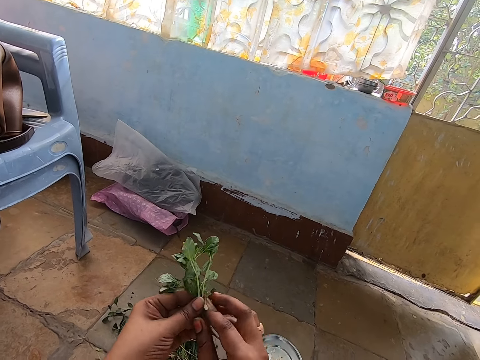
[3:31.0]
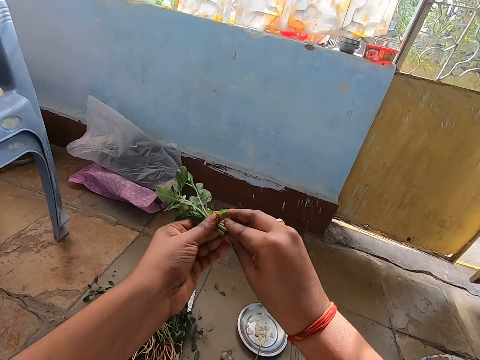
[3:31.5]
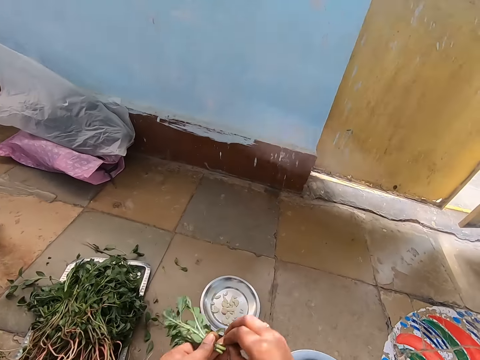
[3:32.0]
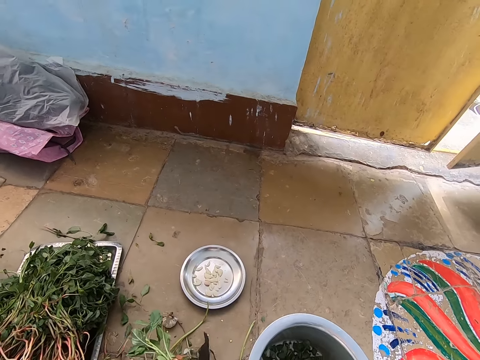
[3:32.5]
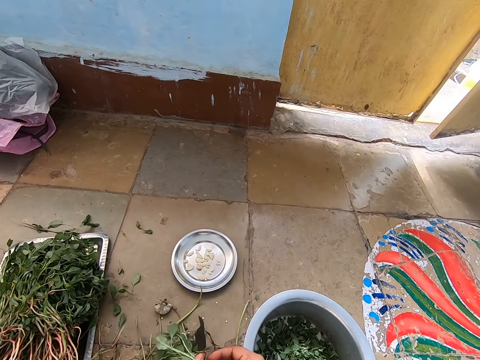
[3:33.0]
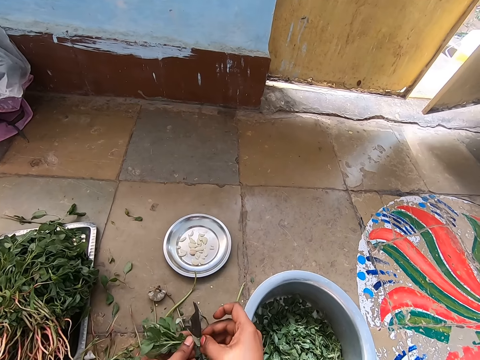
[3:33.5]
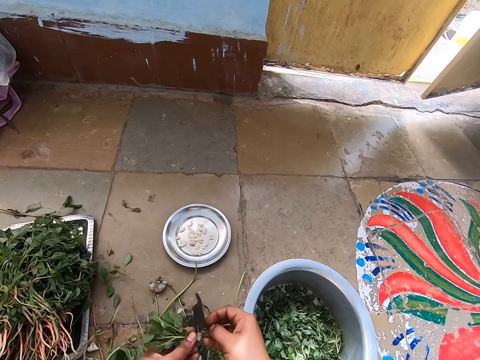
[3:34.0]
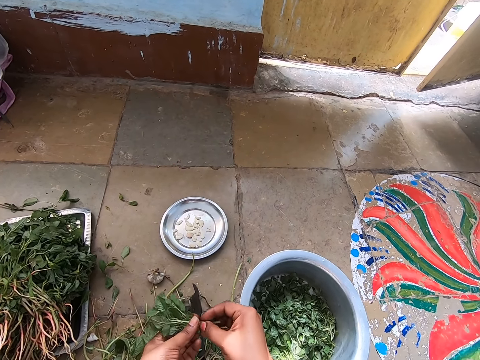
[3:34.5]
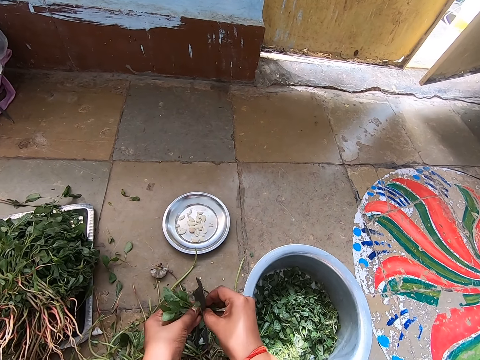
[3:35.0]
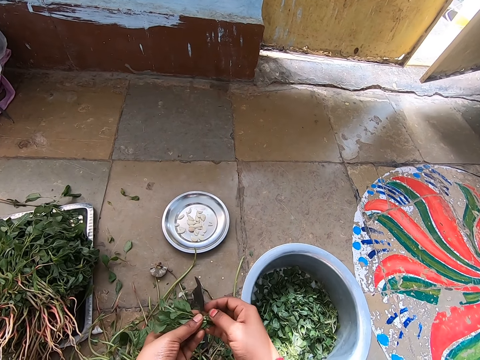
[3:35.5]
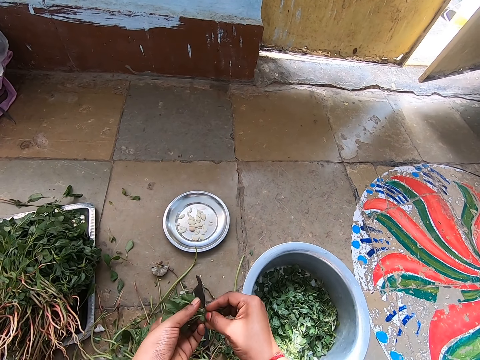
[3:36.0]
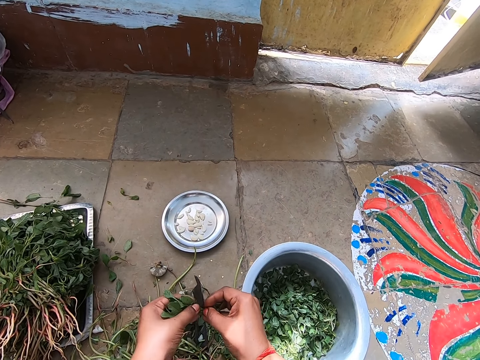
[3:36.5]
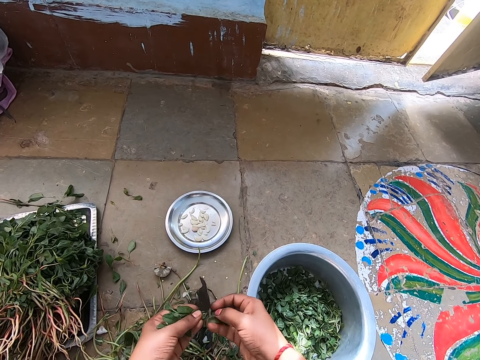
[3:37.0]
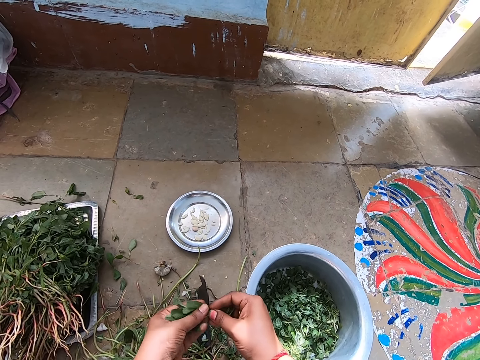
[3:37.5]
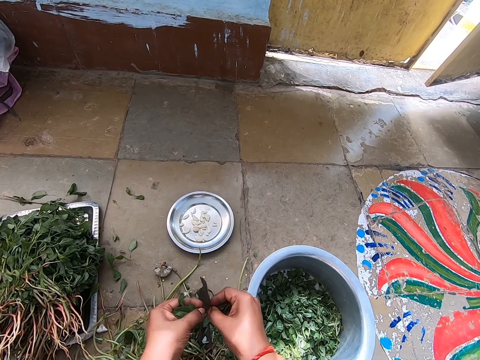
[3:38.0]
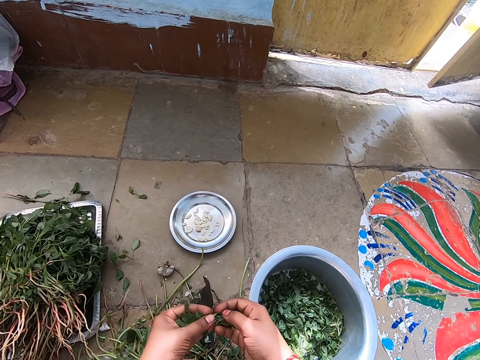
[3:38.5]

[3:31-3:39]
The camera wearer cuts the vegetable in her hands on the traditional vegetable cutter on the floor.

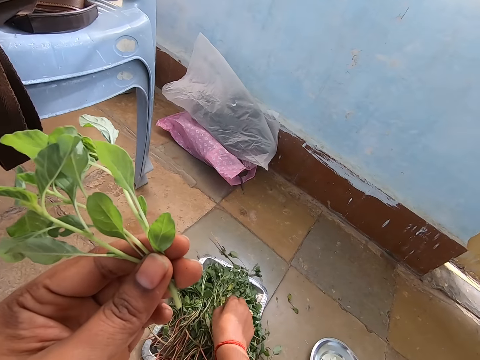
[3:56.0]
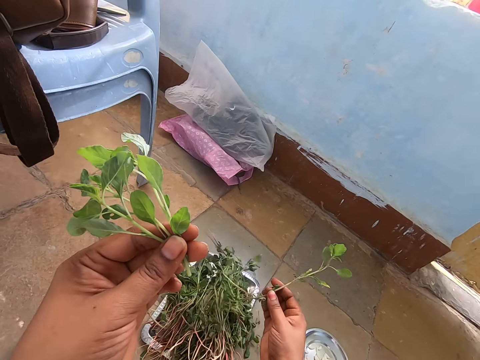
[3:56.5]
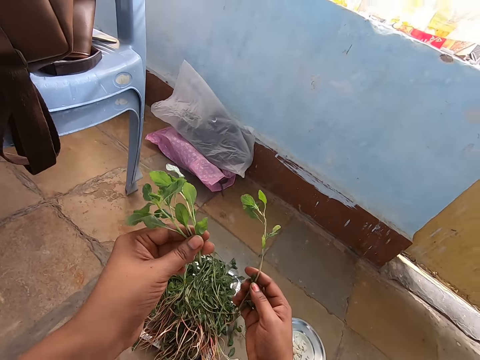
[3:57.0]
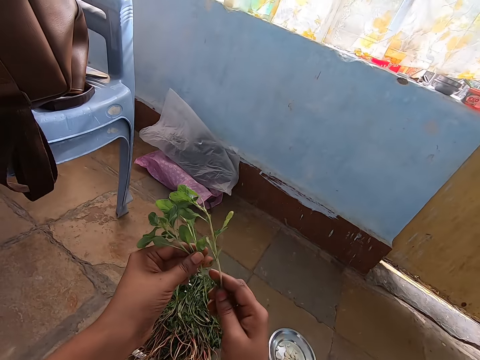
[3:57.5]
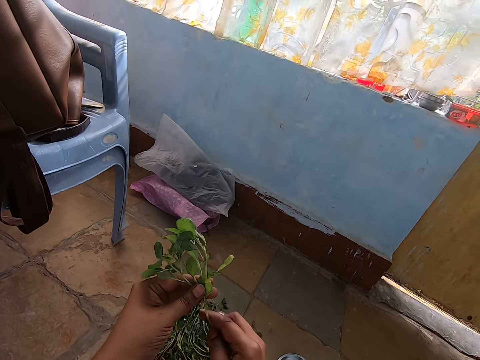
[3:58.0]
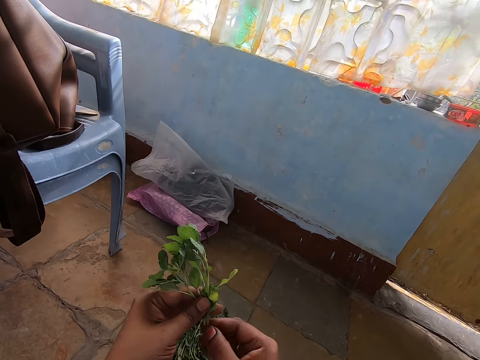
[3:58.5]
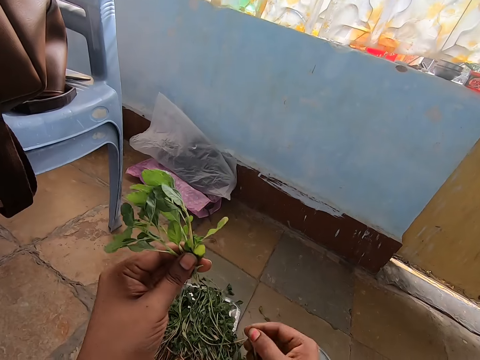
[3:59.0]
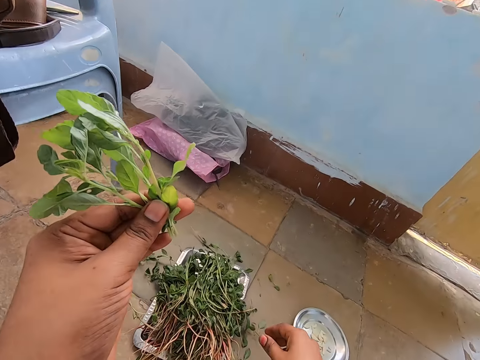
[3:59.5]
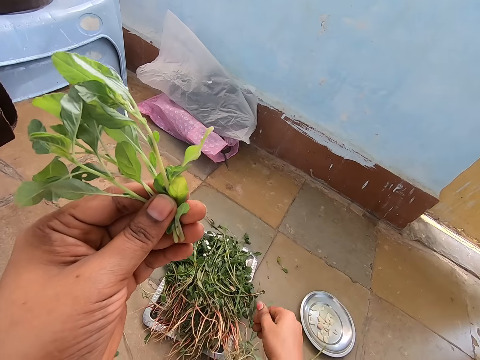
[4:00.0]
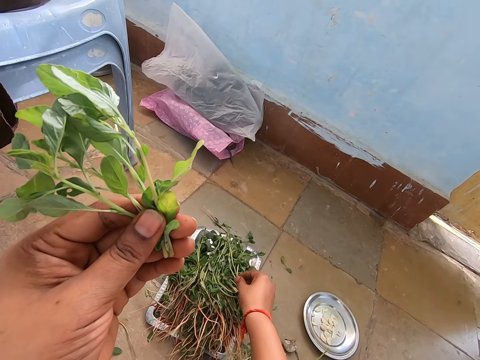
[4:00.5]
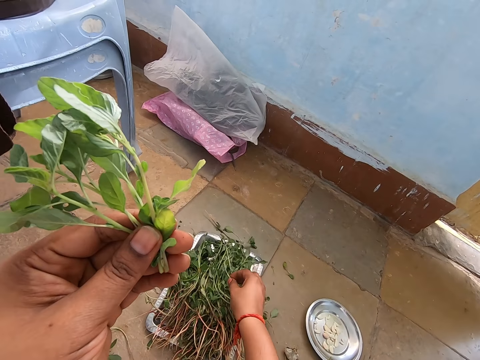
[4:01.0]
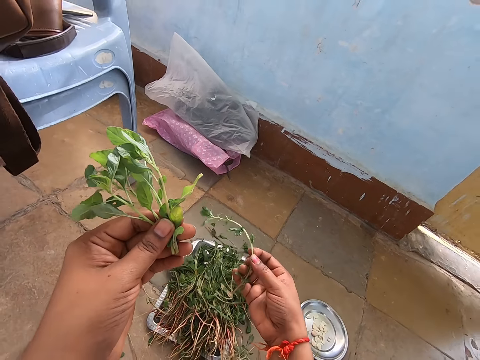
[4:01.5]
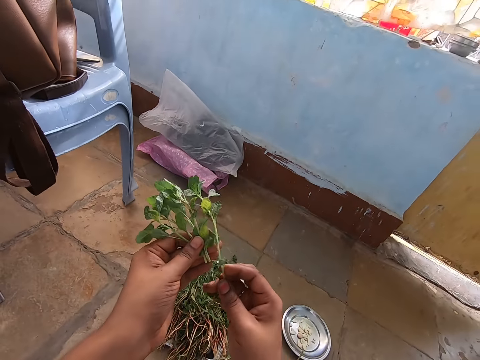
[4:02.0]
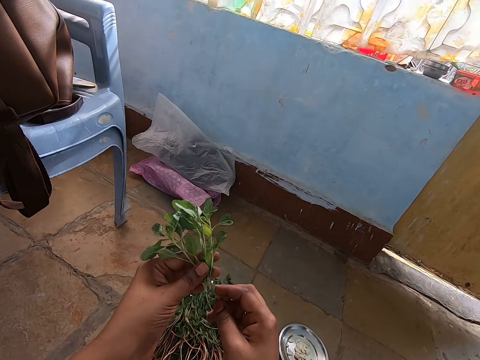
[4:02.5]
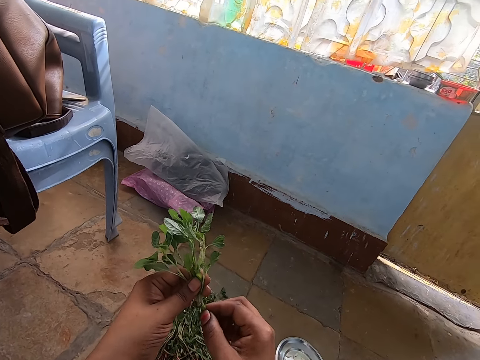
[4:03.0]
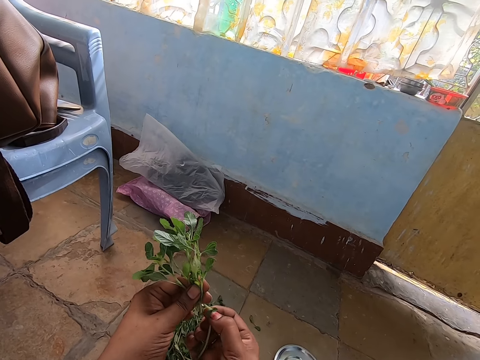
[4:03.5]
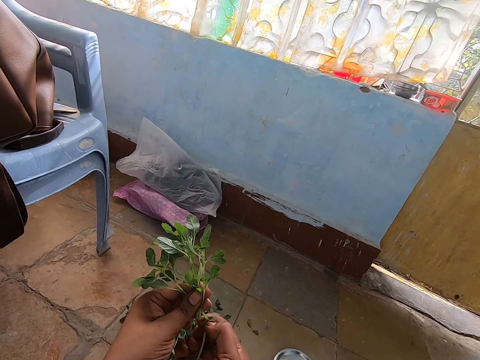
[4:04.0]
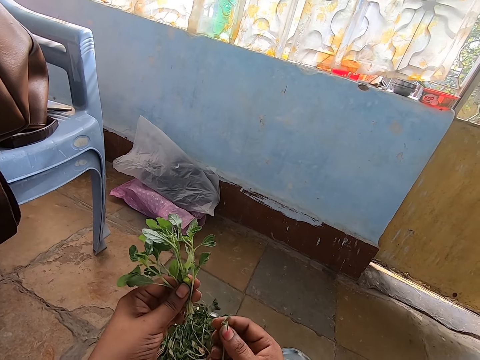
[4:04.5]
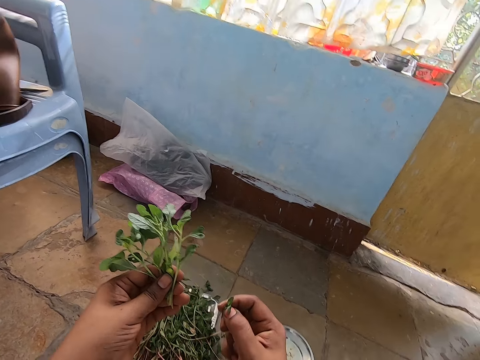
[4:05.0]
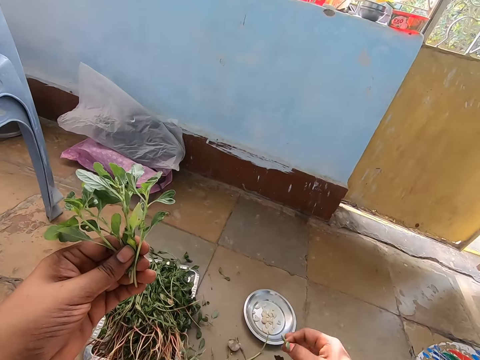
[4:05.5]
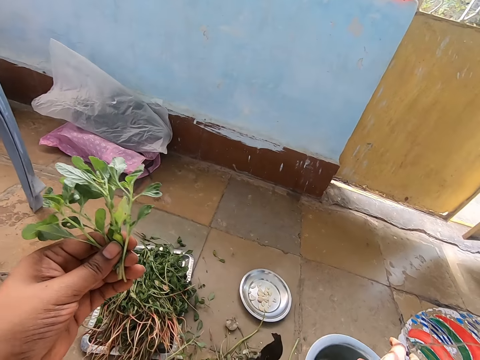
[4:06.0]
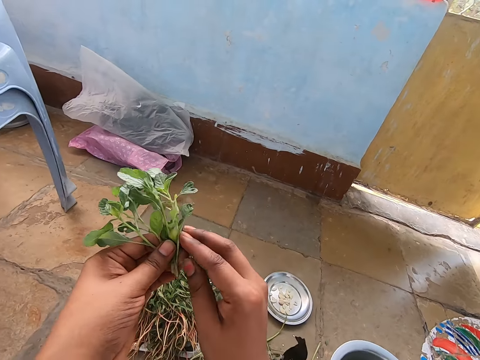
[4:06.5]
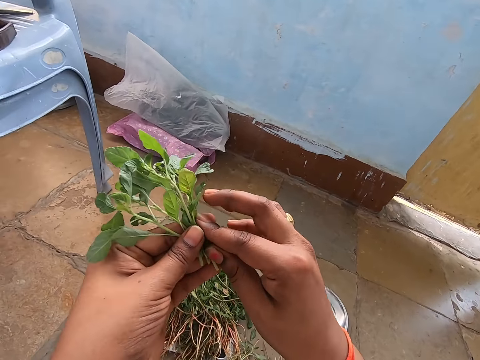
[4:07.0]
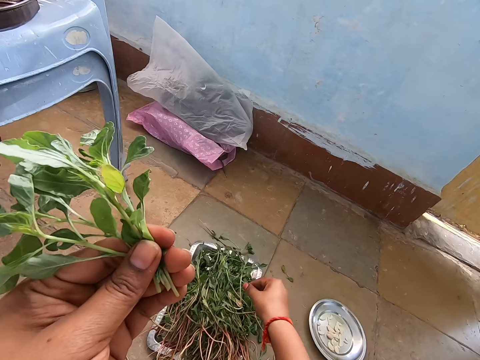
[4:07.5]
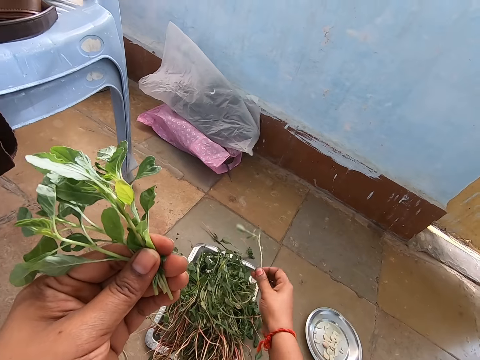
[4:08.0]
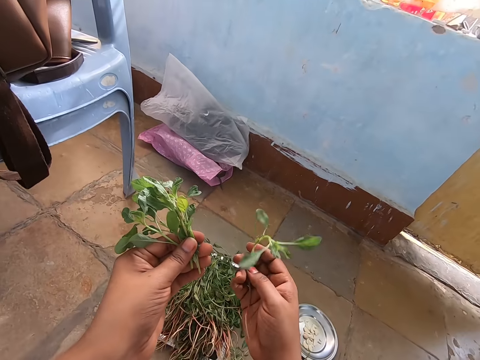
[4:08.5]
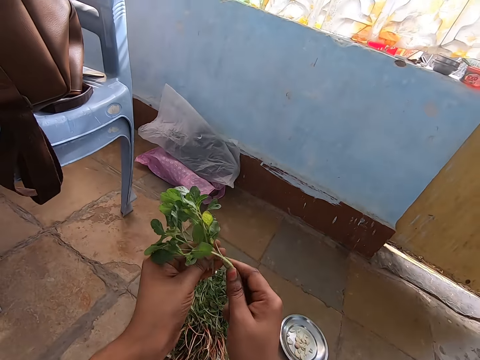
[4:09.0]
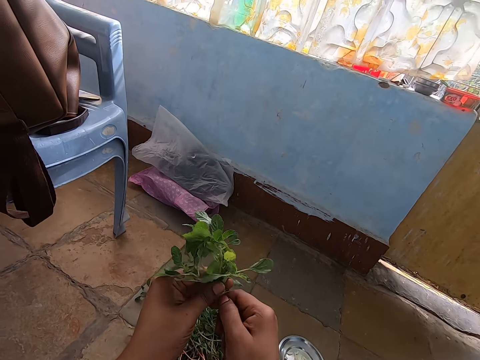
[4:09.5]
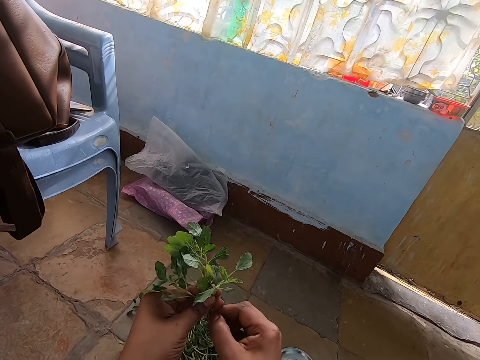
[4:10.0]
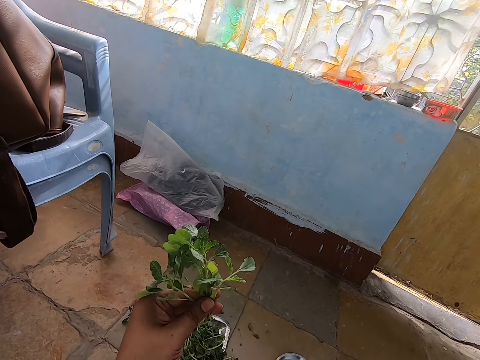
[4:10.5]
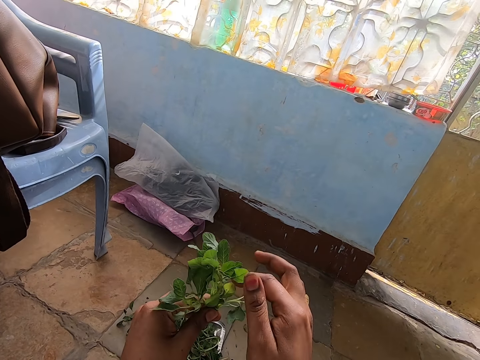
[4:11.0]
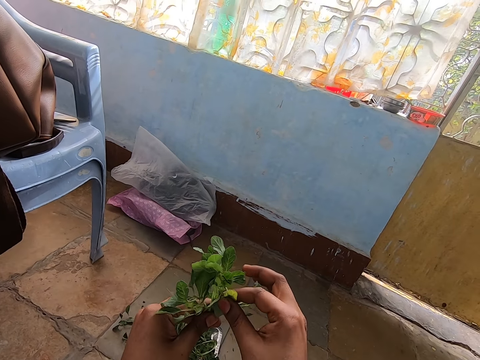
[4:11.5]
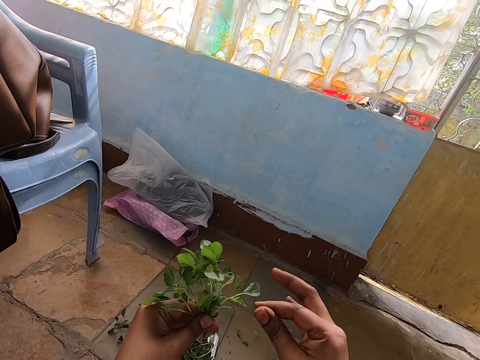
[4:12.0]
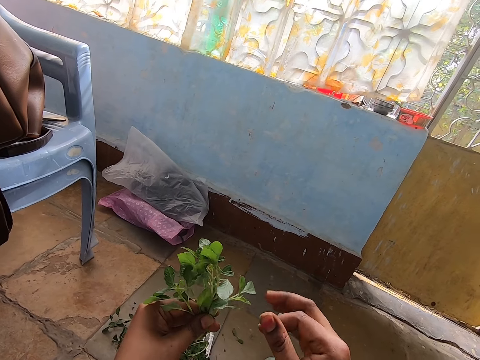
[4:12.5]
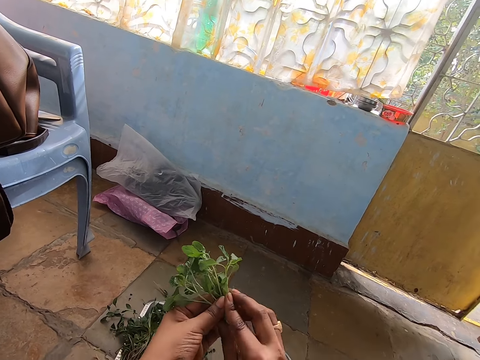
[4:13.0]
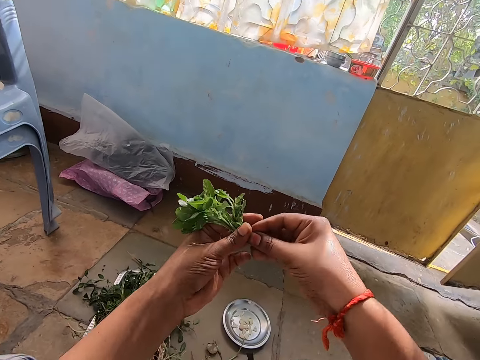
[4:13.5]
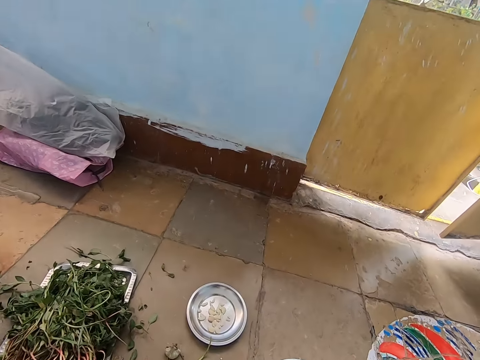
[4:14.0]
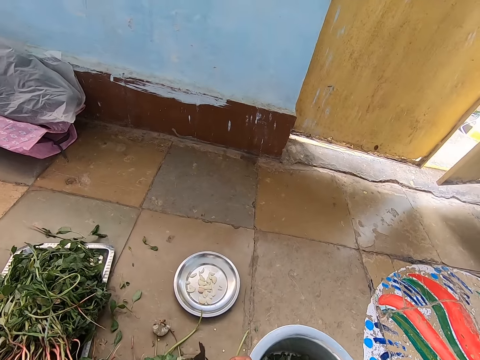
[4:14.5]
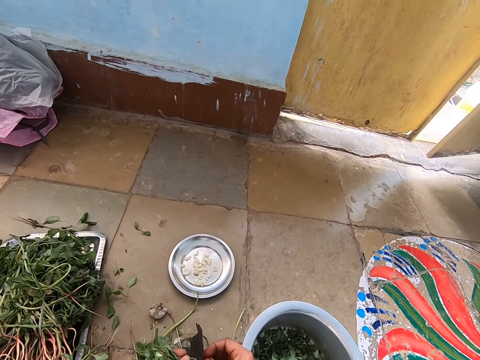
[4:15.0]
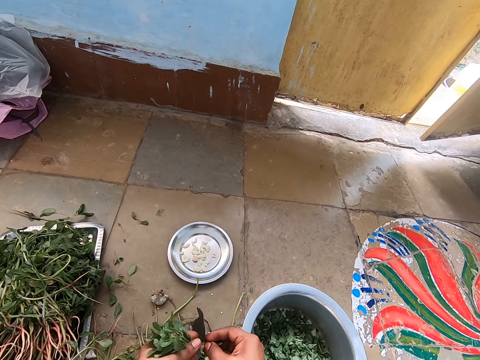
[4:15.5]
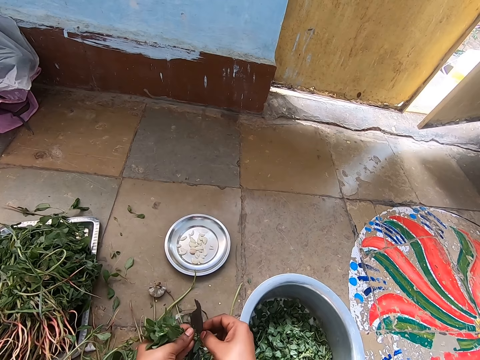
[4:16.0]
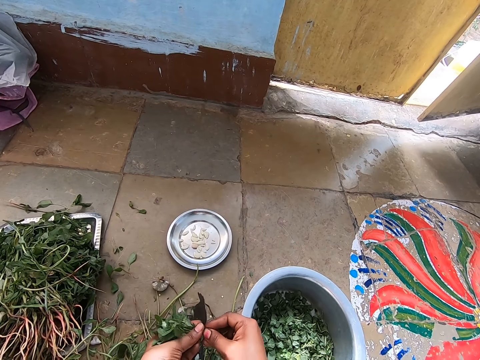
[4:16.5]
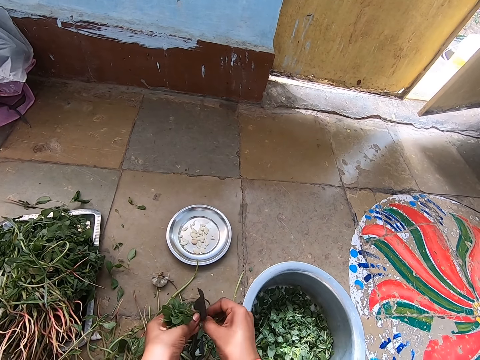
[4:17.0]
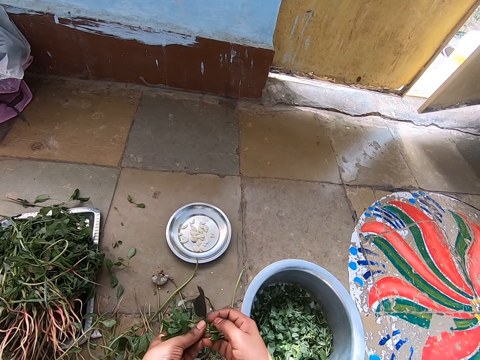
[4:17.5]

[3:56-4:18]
The camera wearer picks a vegetable from the tray on the floor with her right hand. She passes the vegetable in her right hand to her left hand. She converses with a man. The camera wearer cuts the vegetable off the stem with her right hand to the floor. She puts down a vegetable branch. She picks a vegetable from the tray on the floor with her right hand. She passes the vegetable in her right hand to her left hand. She cuts the stem off the vegetable with her right hand to the floor. She puts down a vegetable branch. She adjusts vegetables on her hands. She picks a vegetable from the tray on the floor with her right hand. She passes the vegetable in her right hand to her left hand. She cuts the stem off the vegetable with her right hand to the floor. She puts down a vegetable branch. She cuts a leaf off the vegetable in her left hand with her right hand. She adjusts vegetables on her hands. She holds the vegetable in her left hand with both hands. She cuts the vegetable in her hands on the traditional vegetable cutter on the floor.
